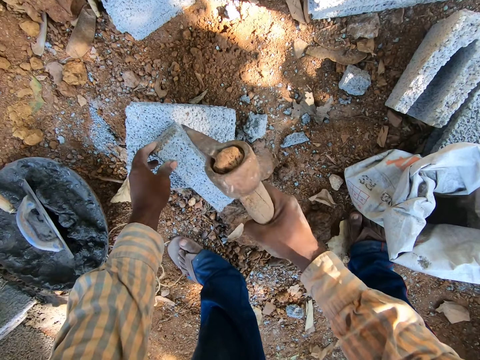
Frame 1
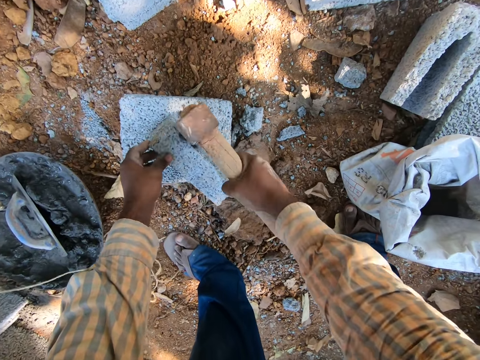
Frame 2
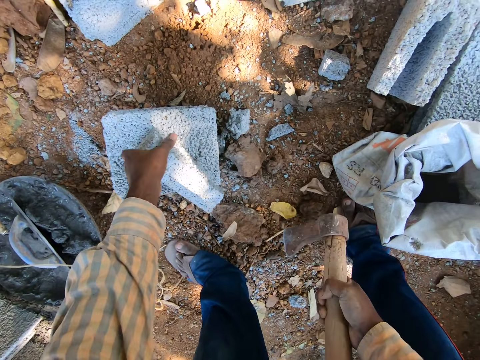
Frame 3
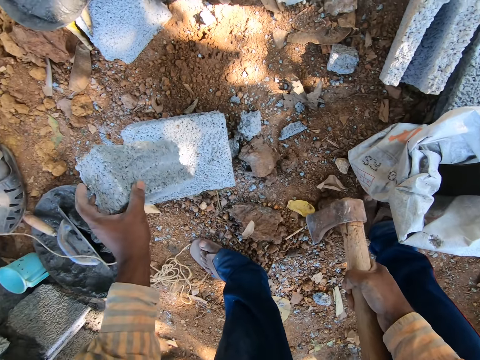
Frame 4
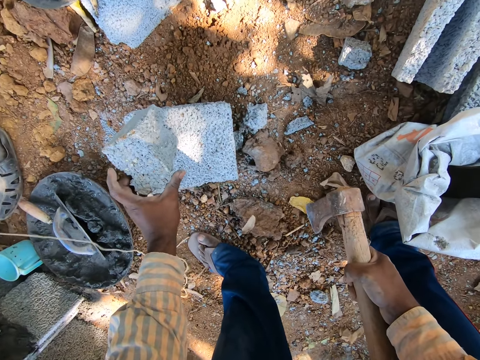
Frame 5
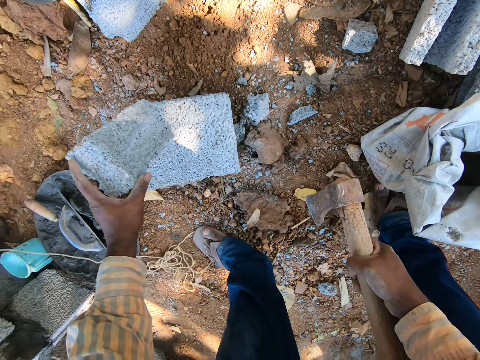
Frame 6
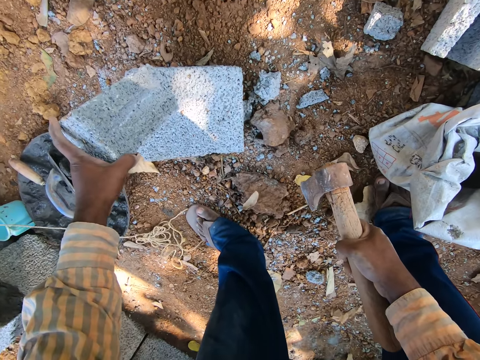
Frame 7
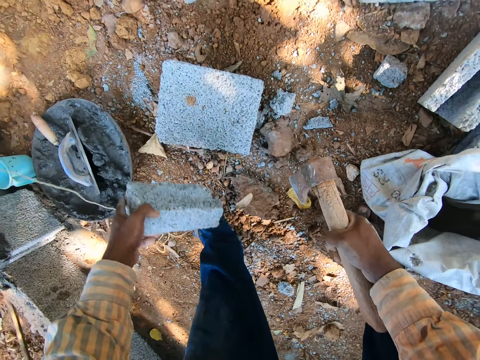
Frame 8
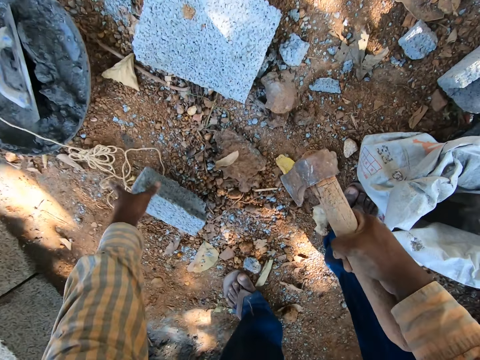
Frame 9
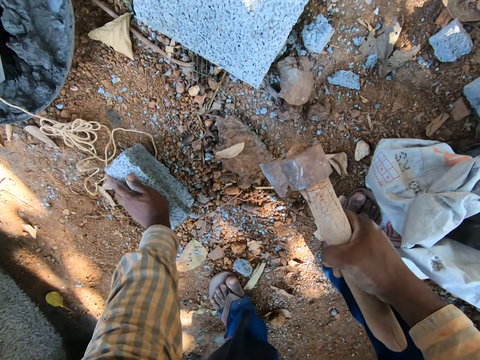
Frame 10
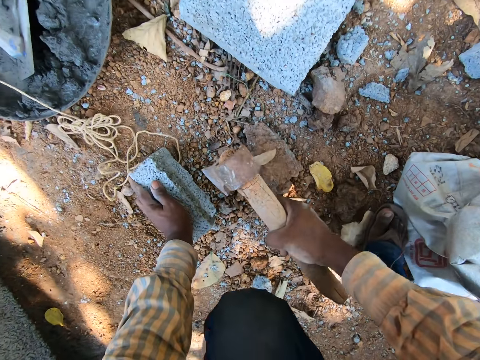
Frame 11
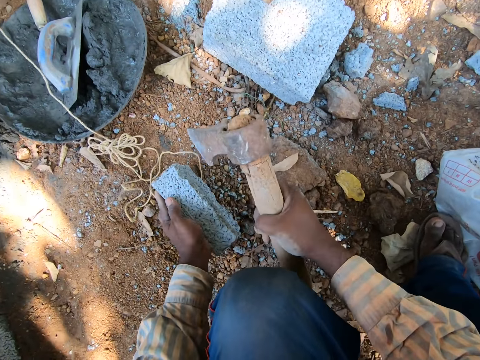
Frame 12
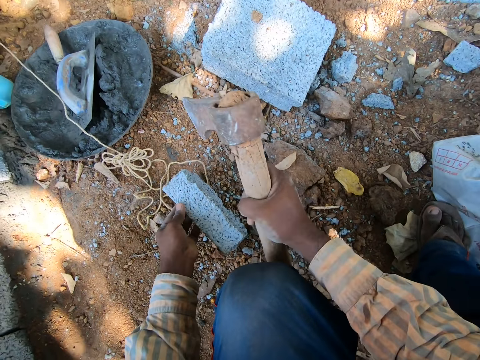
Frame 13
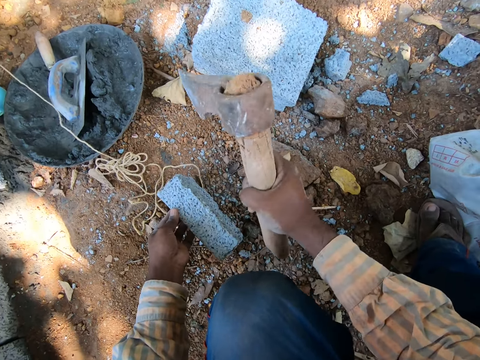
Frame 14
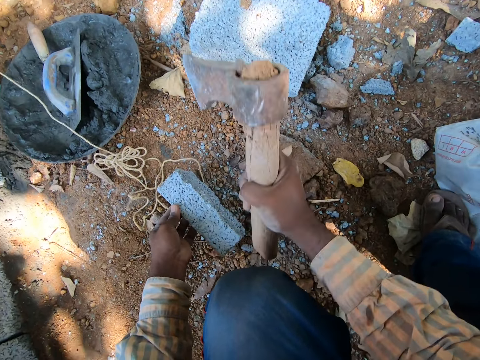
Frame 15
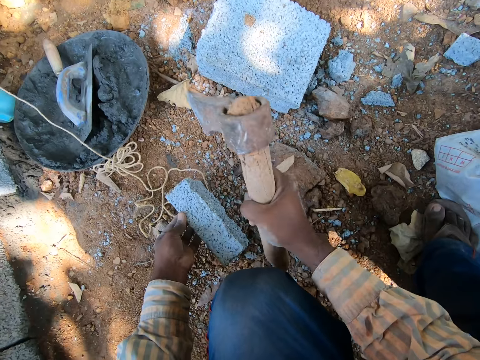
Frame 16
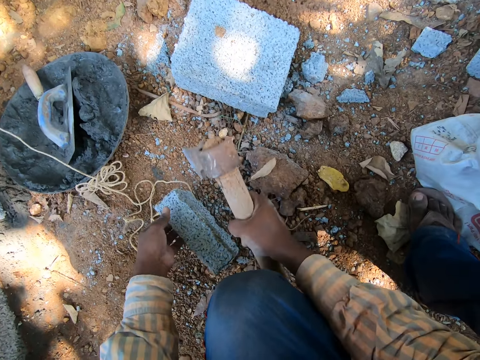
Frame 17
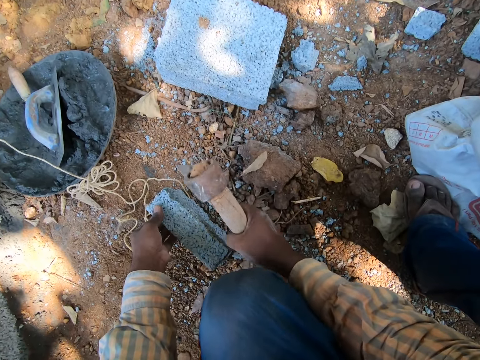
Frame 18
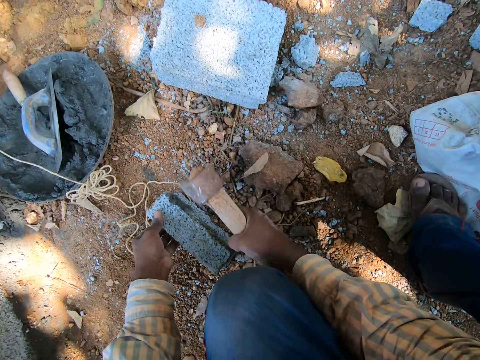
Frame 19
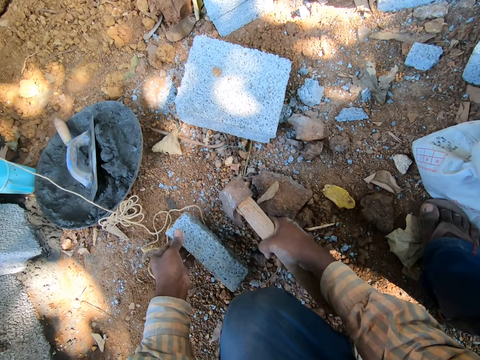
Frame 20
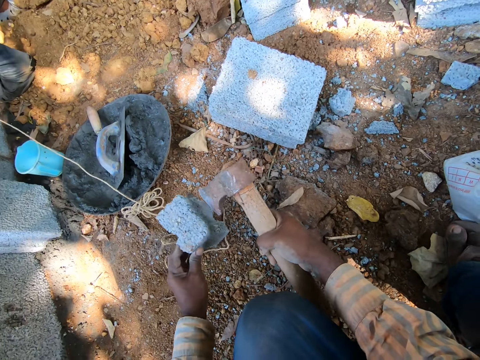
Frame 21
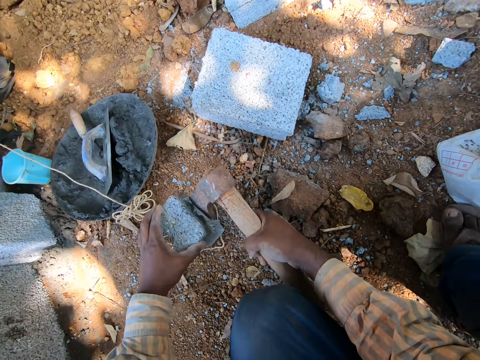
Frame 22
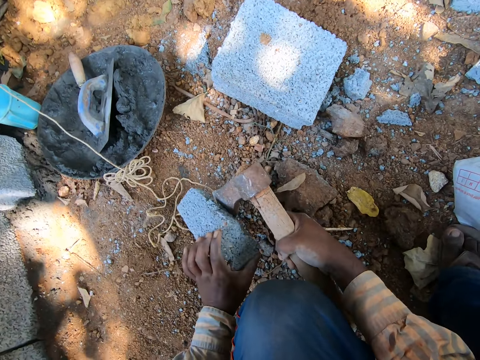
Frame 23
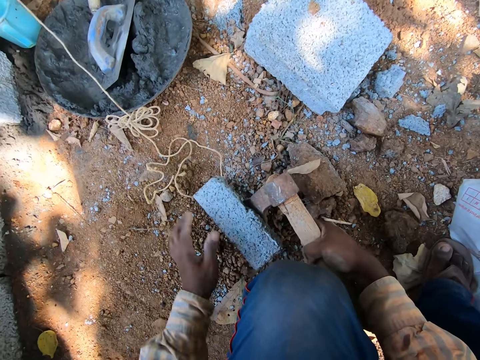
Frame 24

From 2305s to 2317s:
The camera wearer adjusts the piece of broken block with his left hand. He picks up the brick. He drops the piece of broken block on the ground with his left hand. He chops off the edges of the piece of broken block with the hatcher in his right hand. He turns the piece of broken block with his left hand.

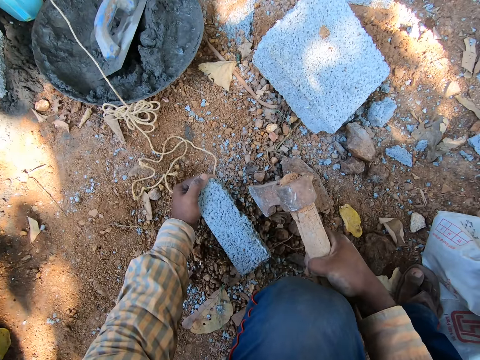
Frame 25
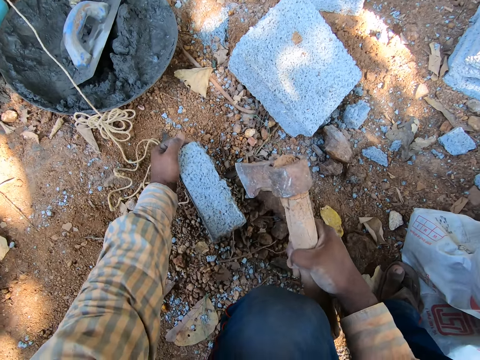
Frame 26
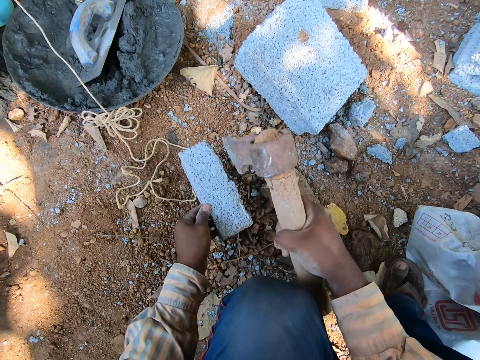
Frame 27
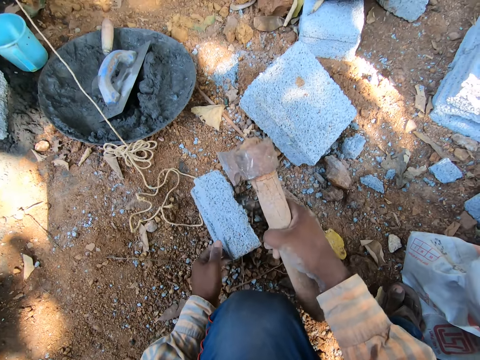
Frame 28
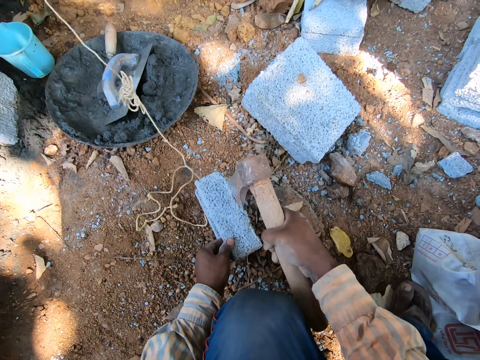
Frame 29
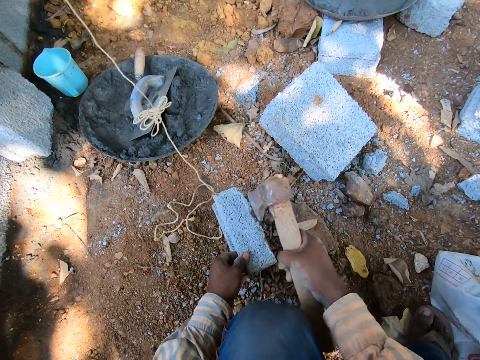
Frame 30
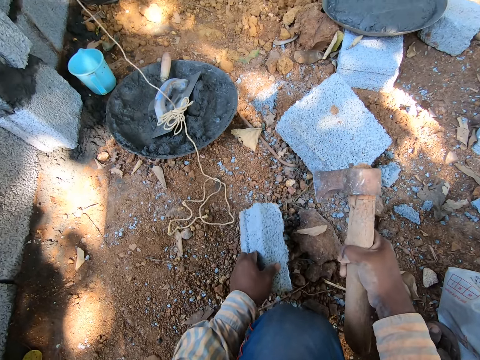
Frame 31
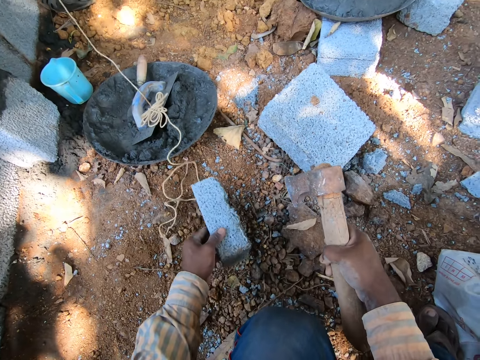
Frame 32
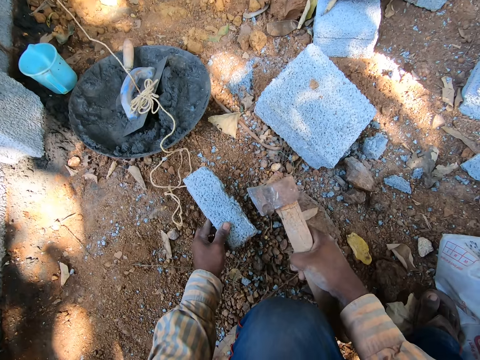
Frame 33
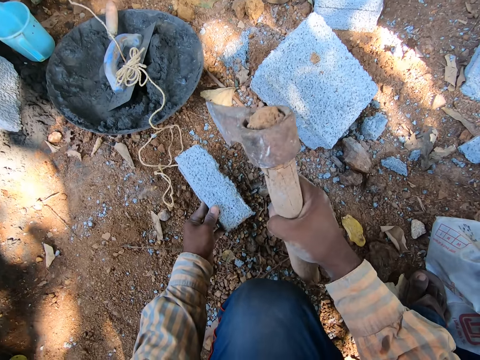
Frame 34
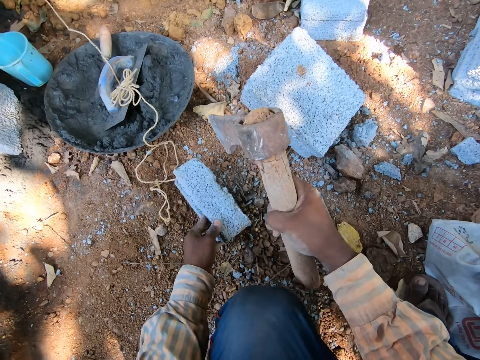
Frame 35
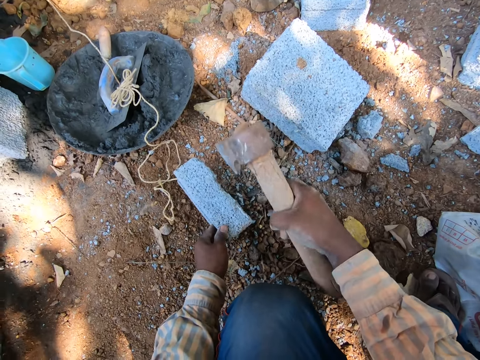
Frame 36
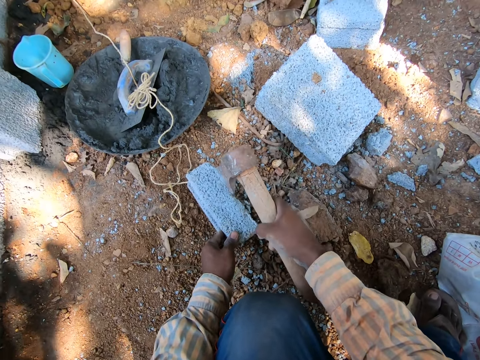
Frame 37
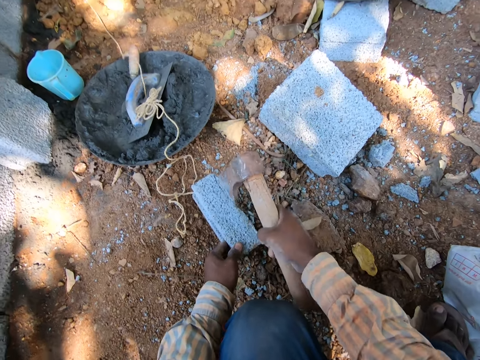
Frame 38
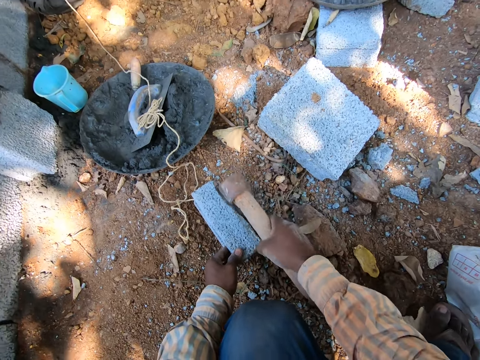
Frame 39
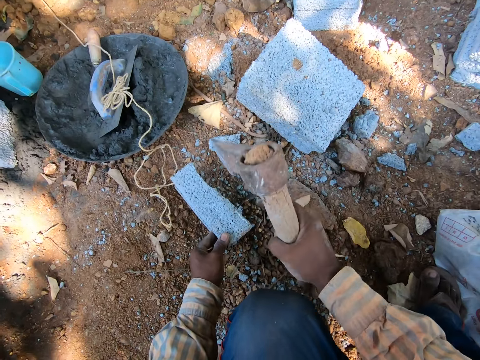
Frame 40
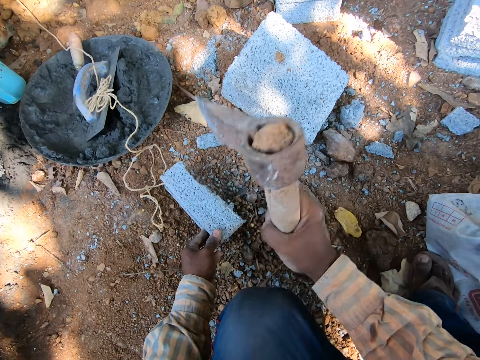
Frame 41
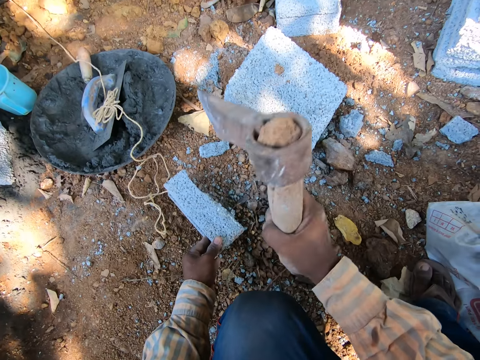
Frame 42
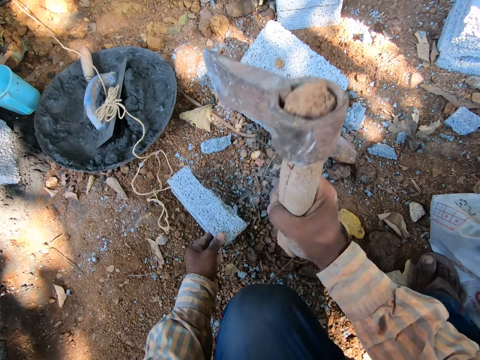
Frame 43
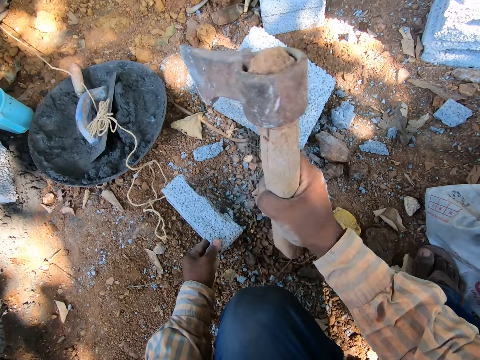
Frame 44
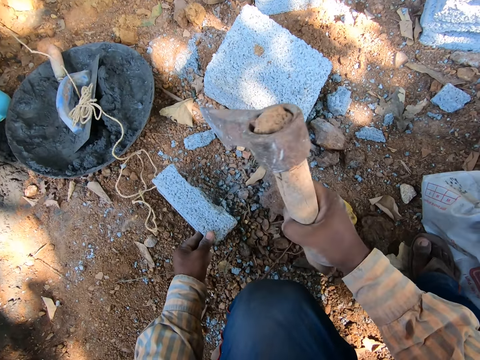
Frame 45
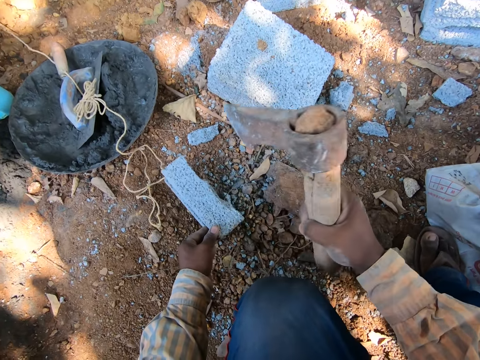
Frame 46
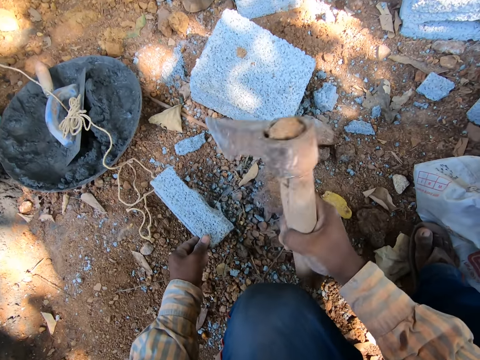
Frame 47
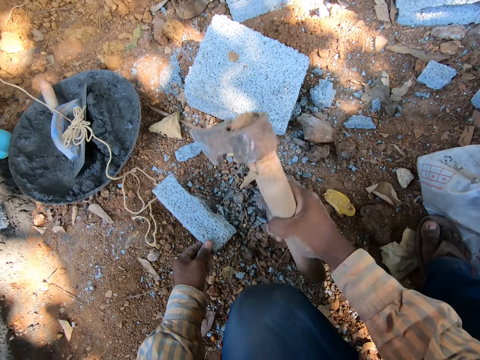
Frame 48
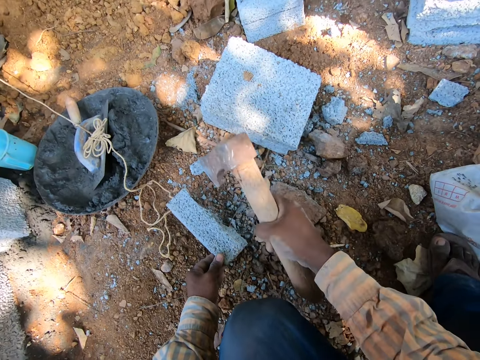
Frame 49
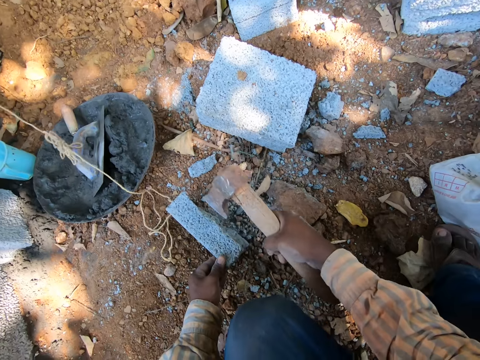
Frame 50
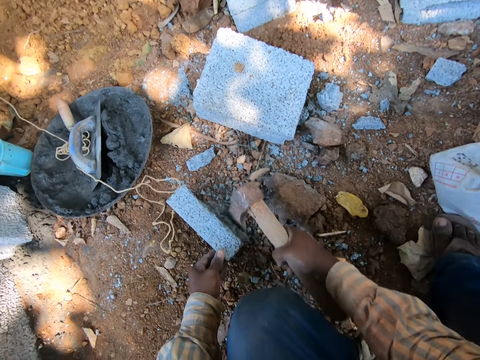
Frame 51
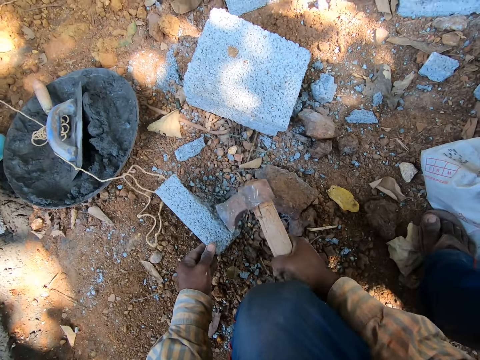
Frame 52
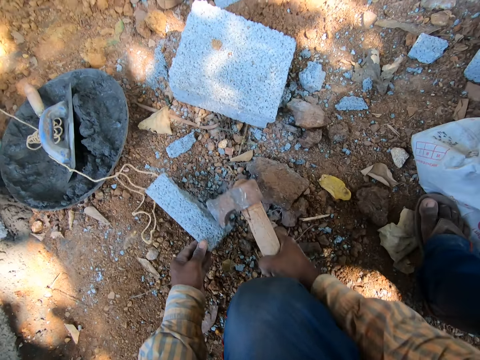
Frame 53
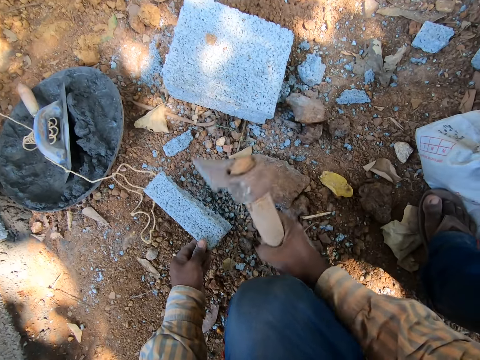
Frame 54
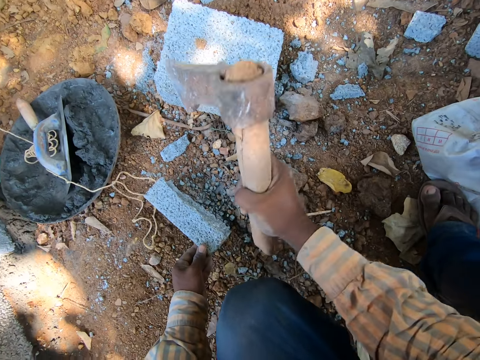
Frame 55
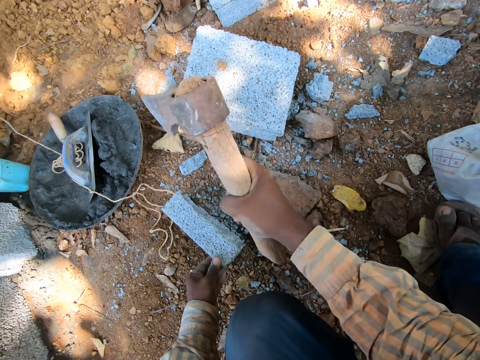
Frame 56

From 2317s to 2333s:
The camera wearer moves the brick. He chops off the edges of the piece of broken block with the hatcher in his right hand. He moves the brick. He shapes the brick.
